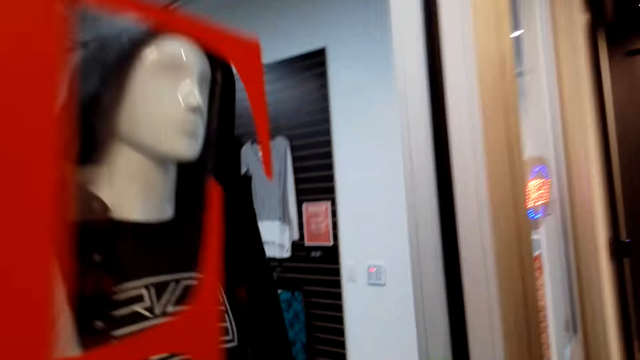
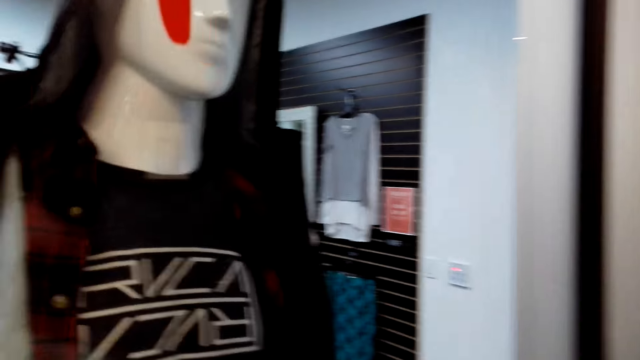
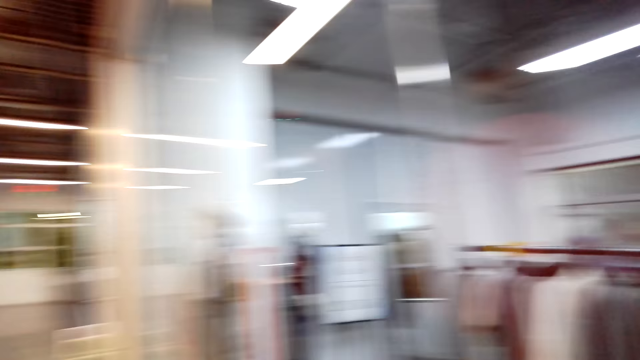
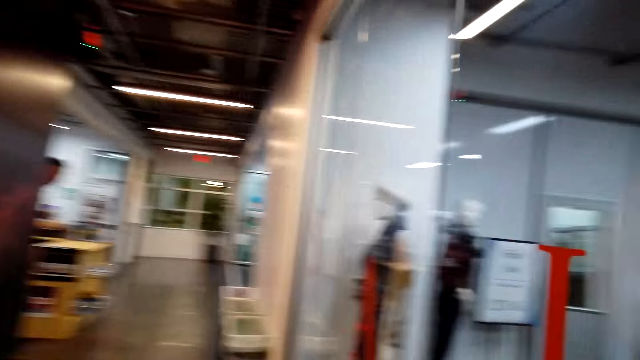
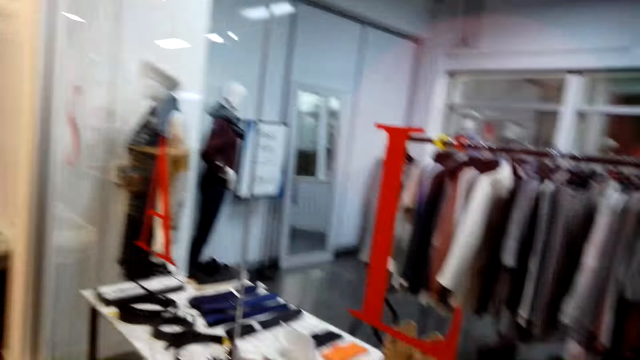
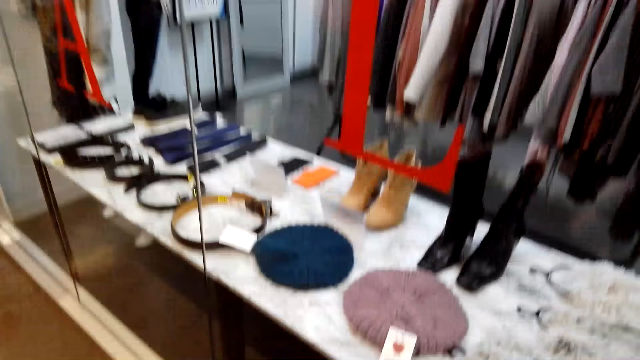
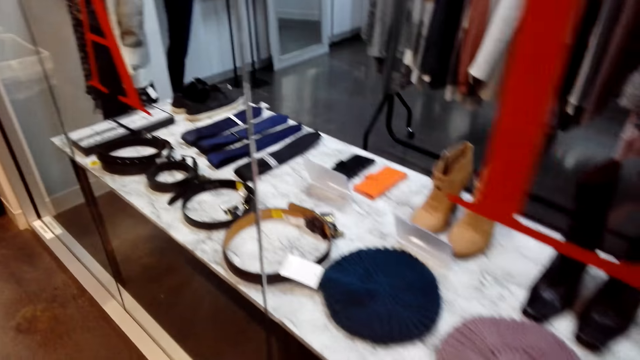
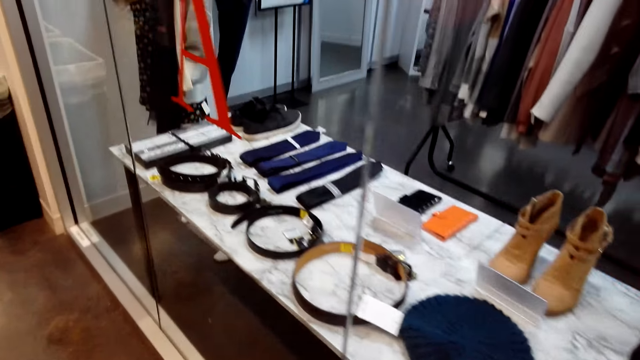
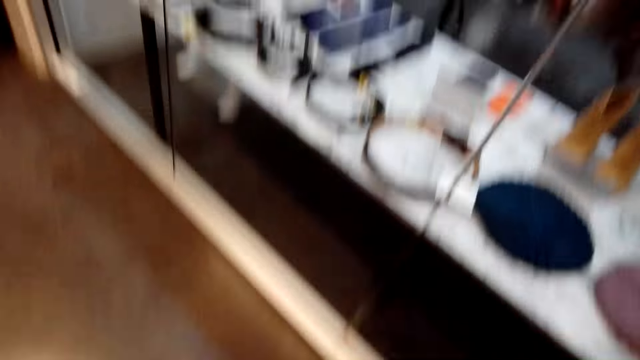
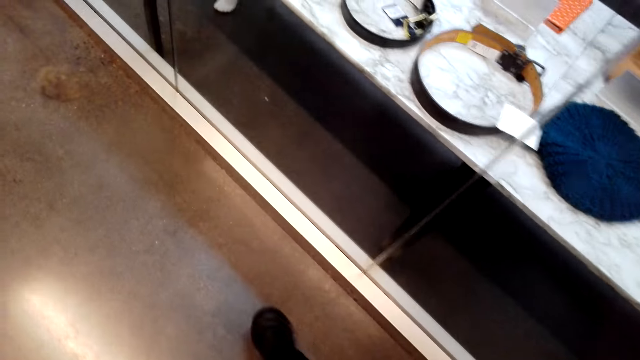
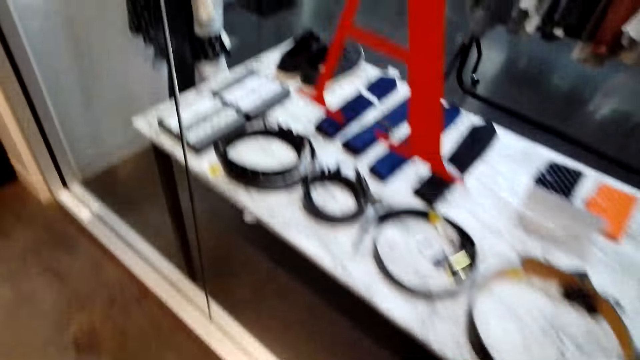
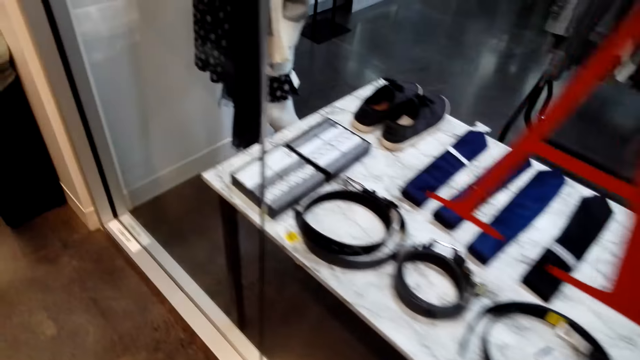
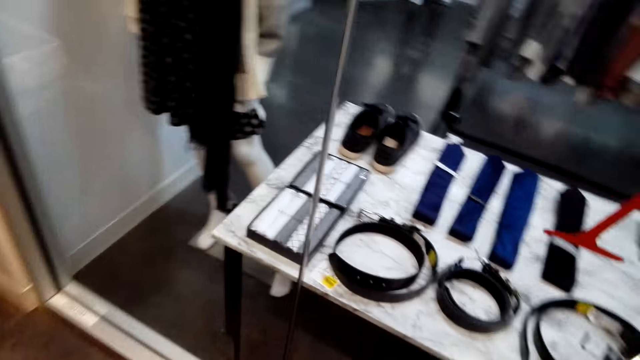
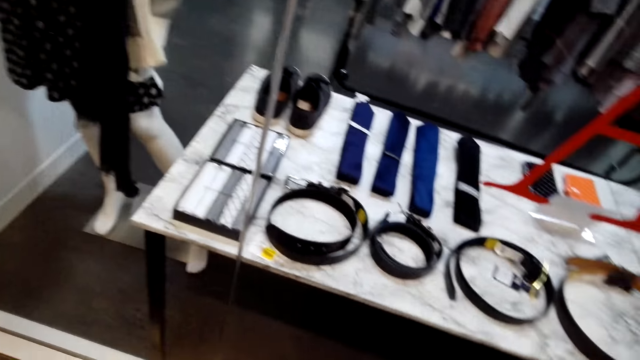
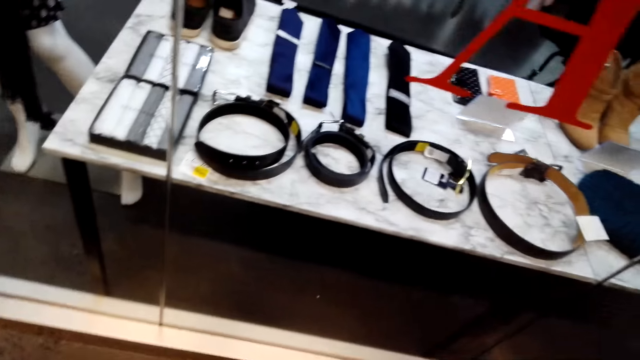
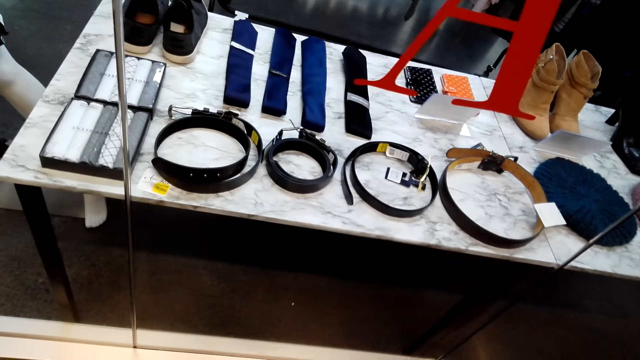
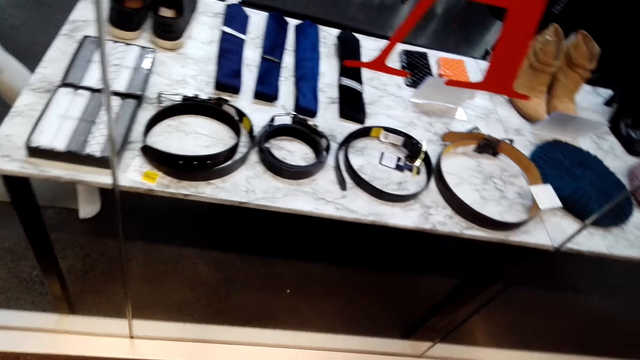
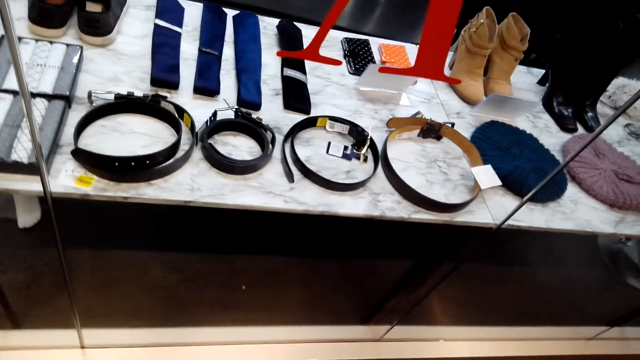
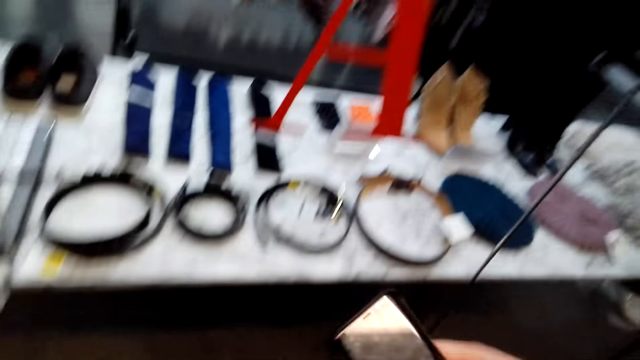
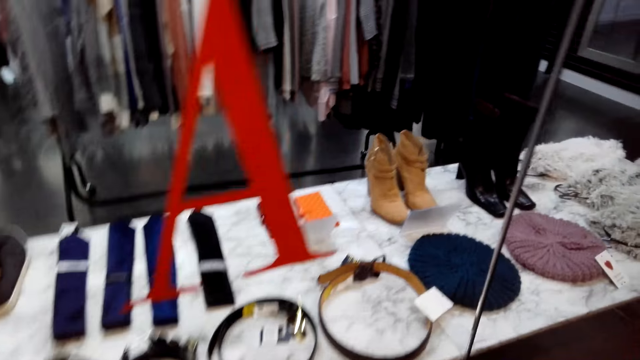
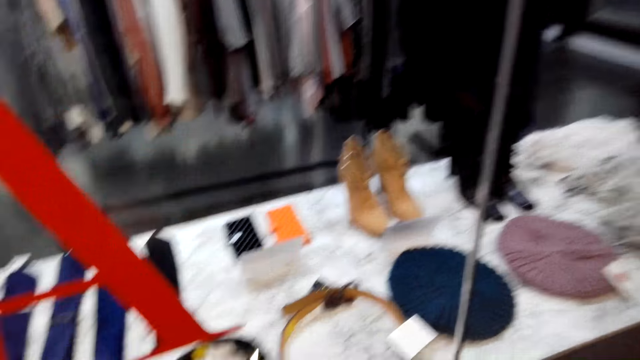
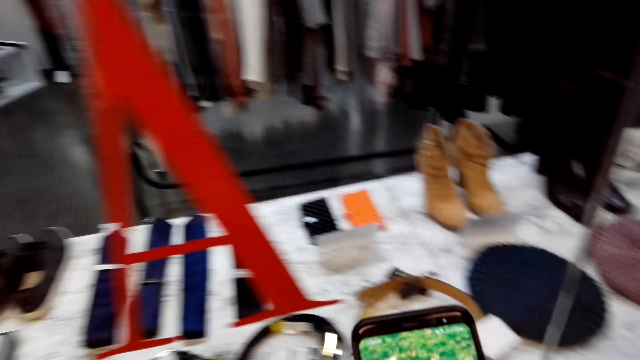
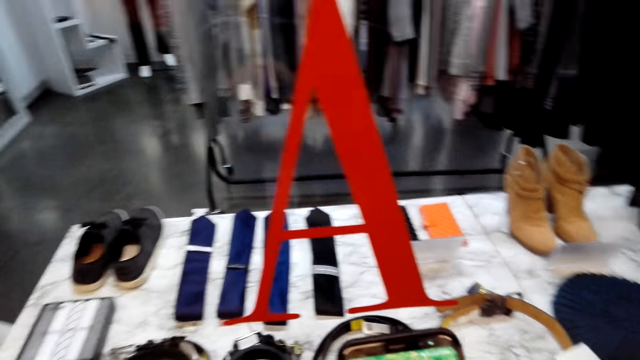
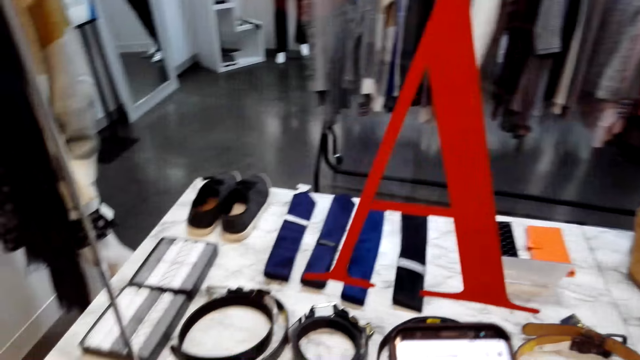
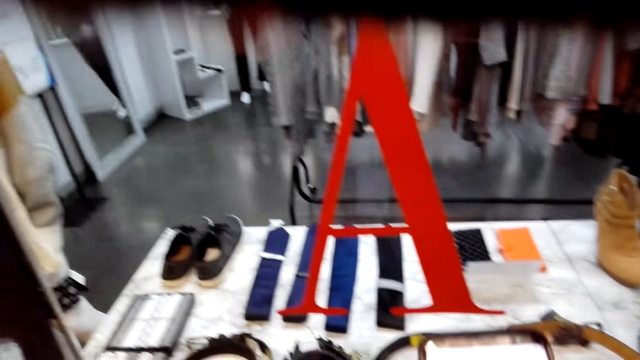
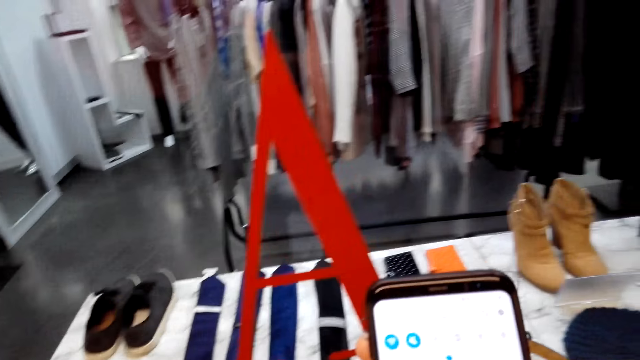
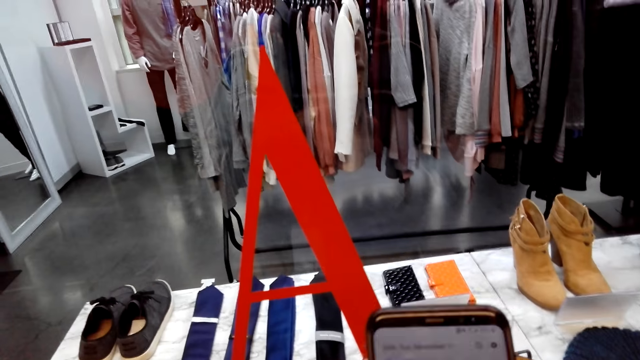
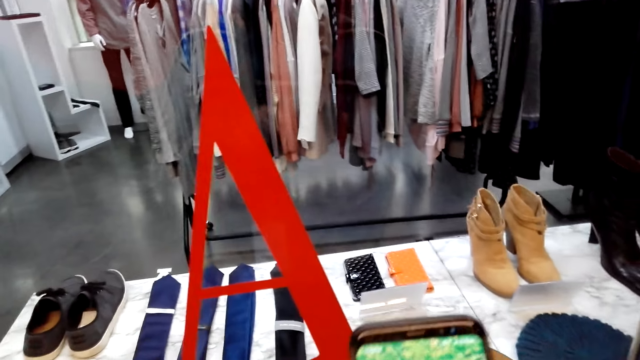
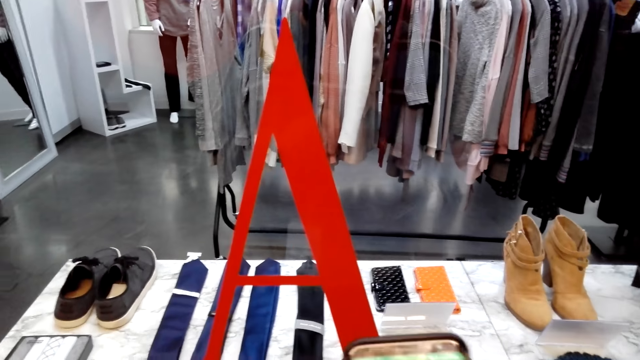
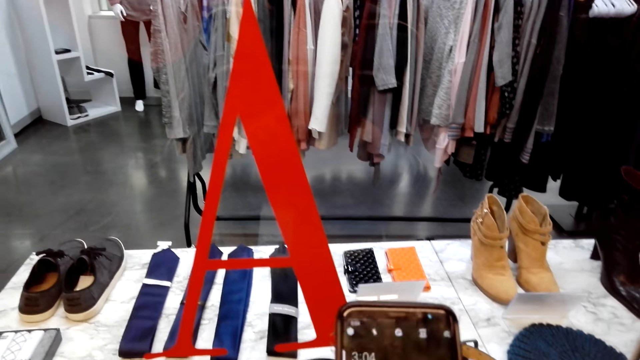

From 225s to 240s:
A person stands at the counter. The camera wearer operates a phone.

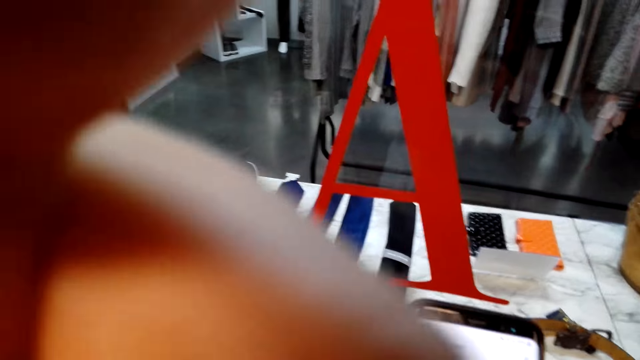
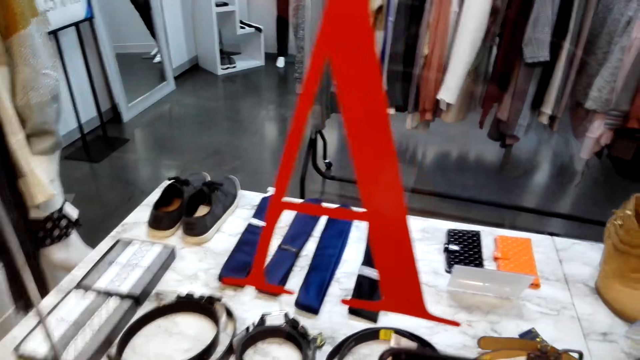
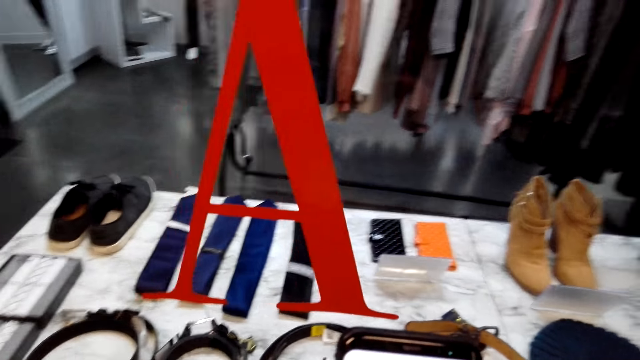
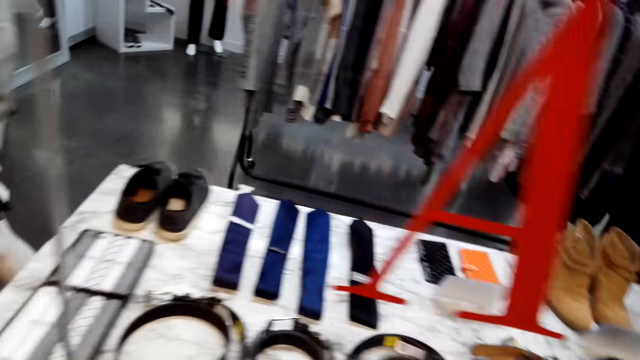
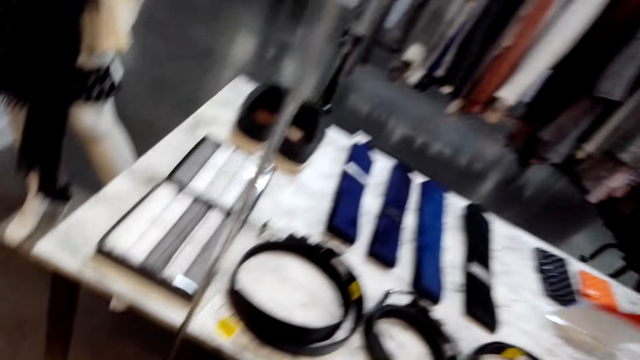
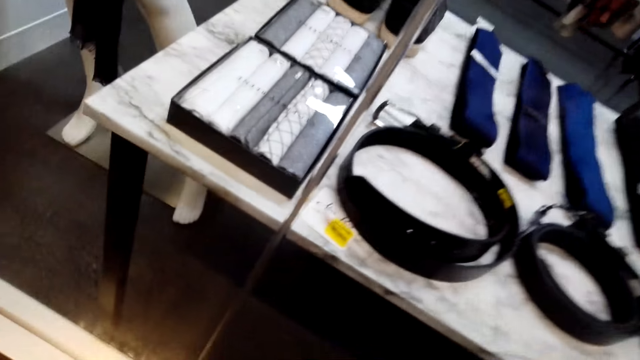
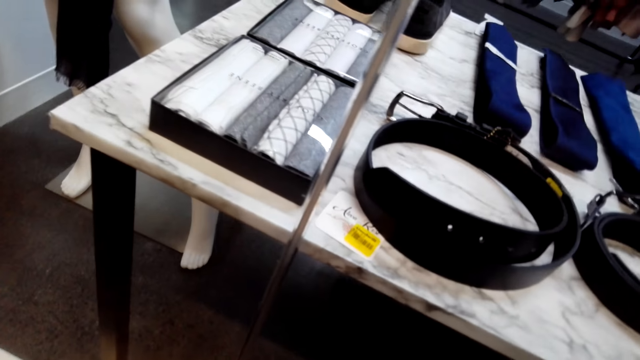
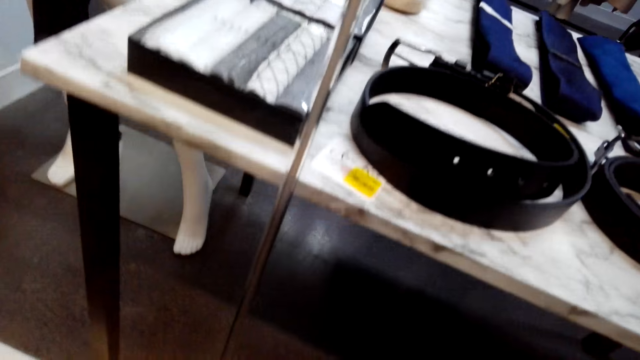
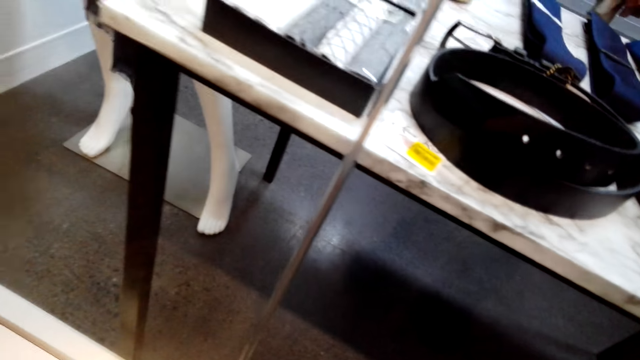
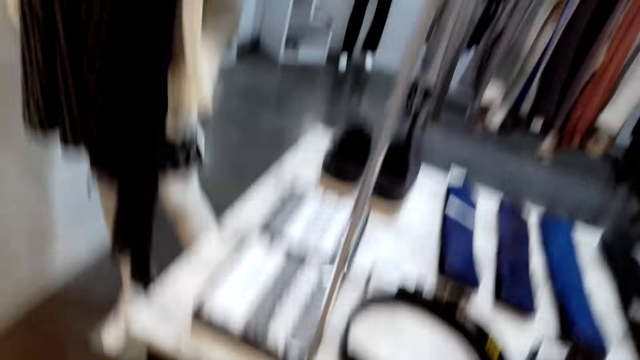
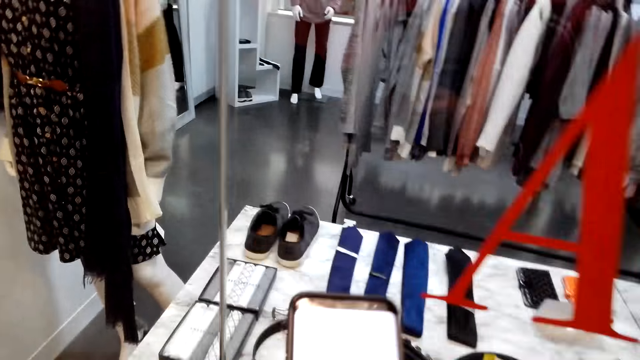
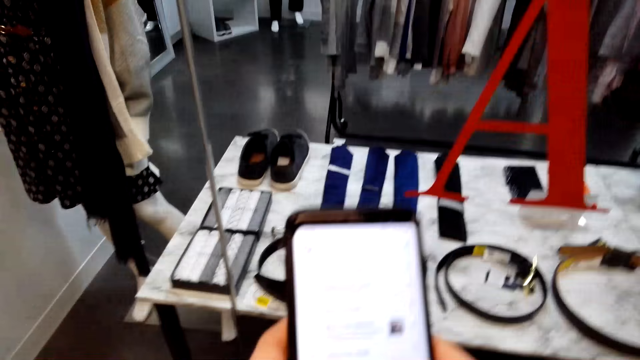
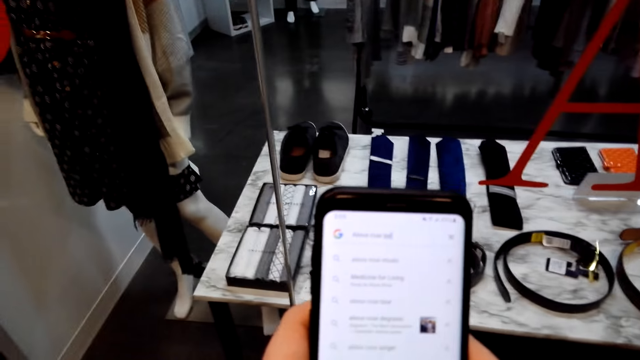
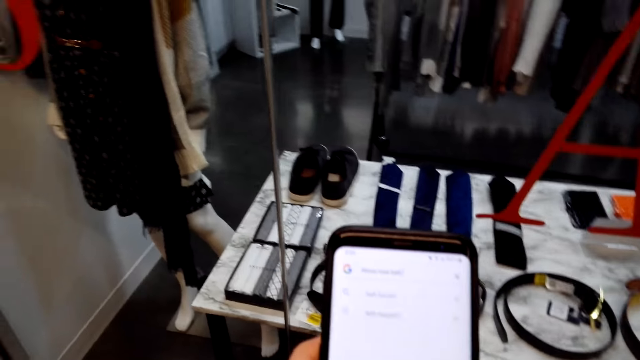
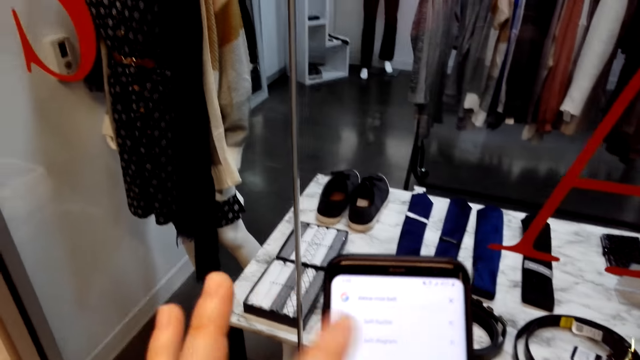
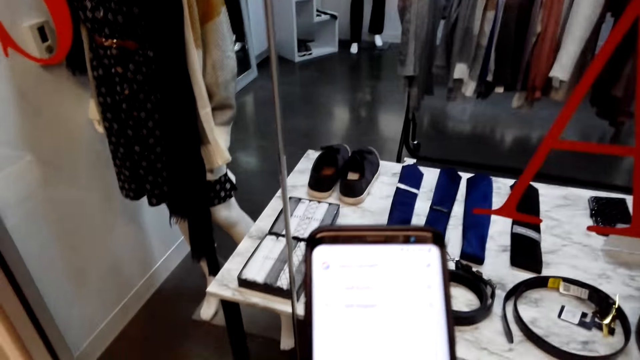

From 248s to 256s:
The camera wearer adjusts the camera. They walk in the room. They look down. They operate a phone.
